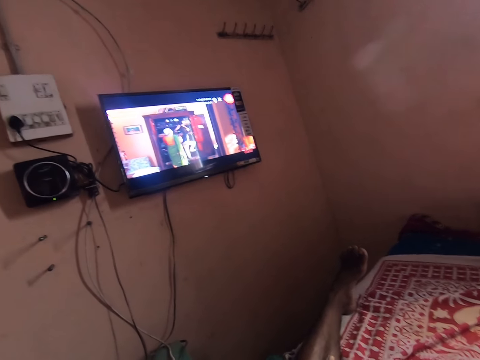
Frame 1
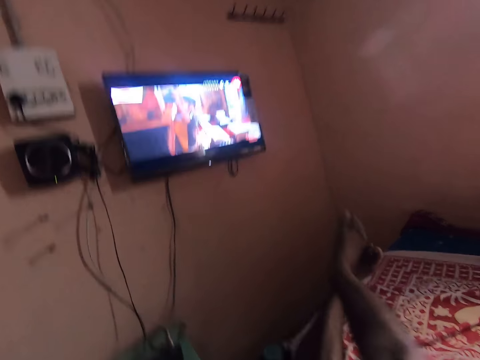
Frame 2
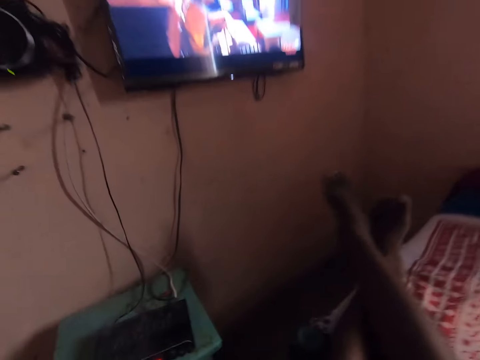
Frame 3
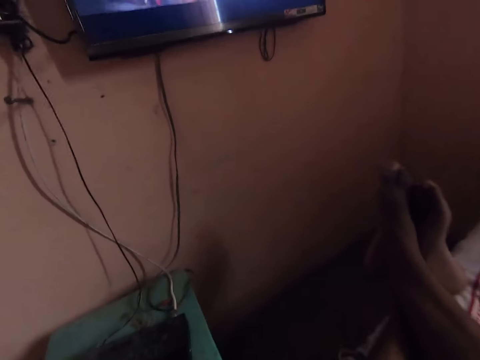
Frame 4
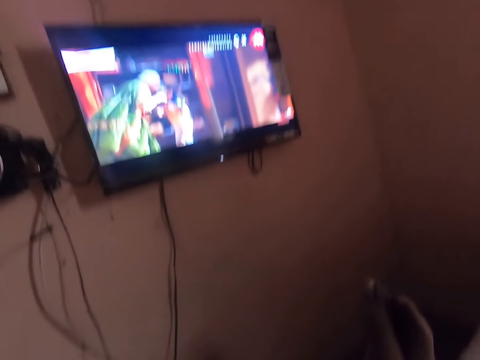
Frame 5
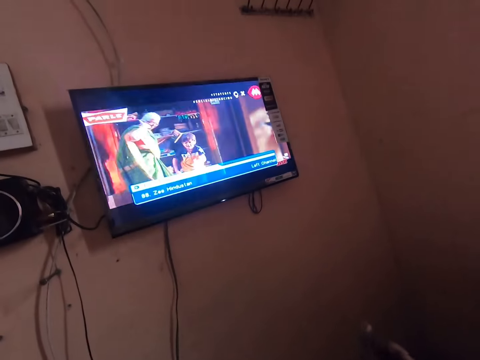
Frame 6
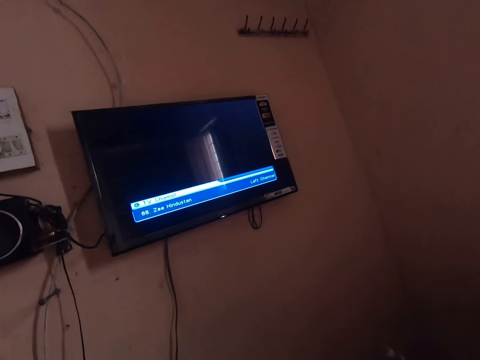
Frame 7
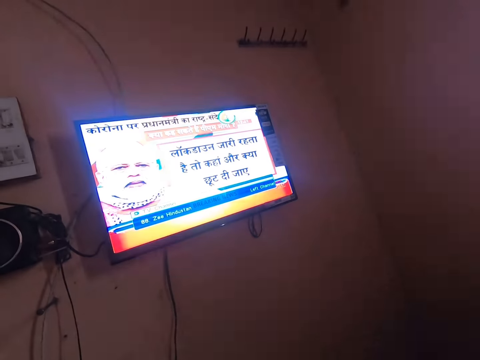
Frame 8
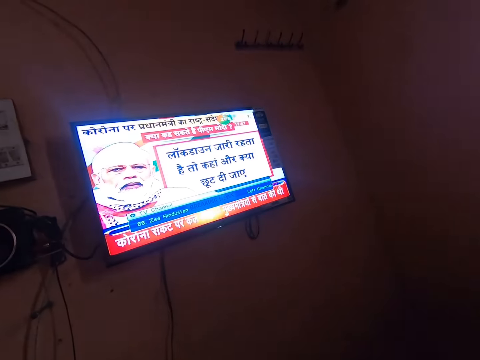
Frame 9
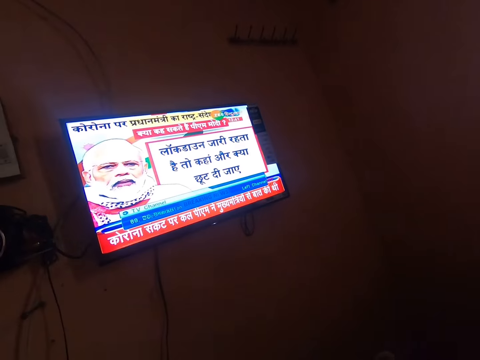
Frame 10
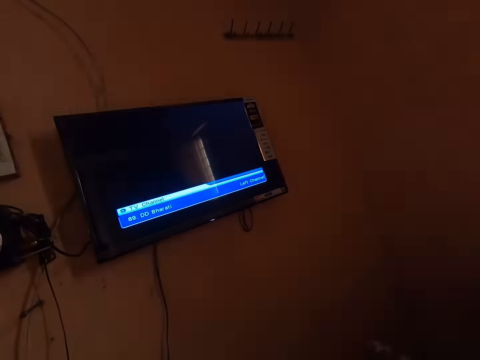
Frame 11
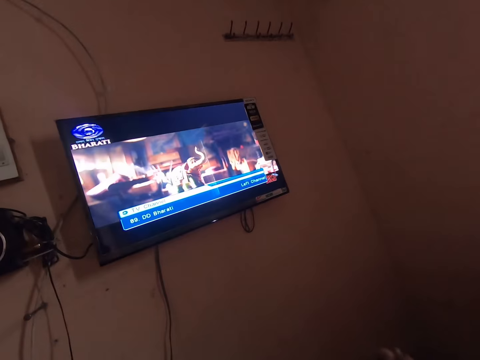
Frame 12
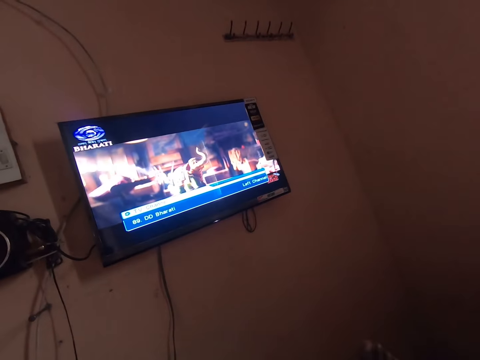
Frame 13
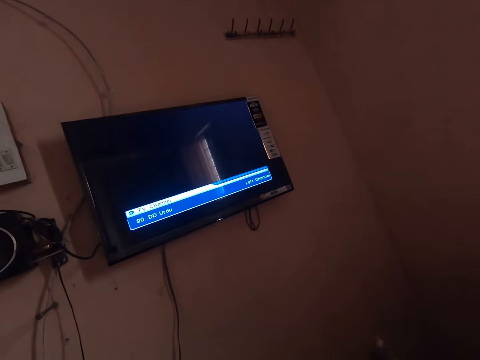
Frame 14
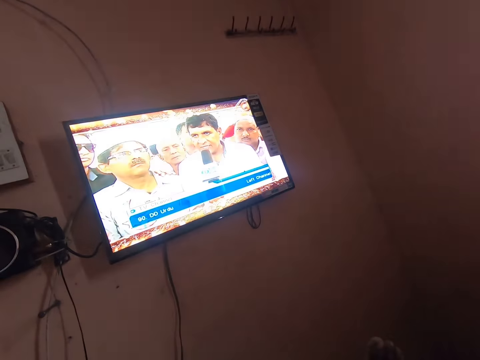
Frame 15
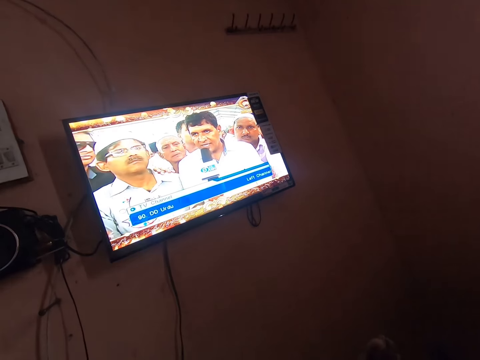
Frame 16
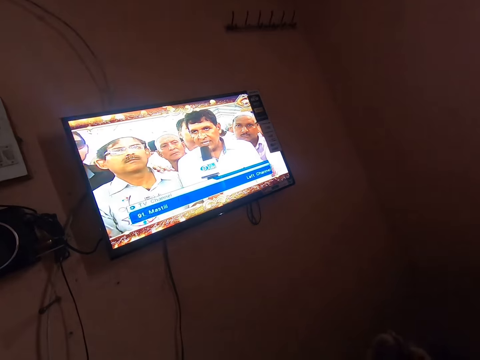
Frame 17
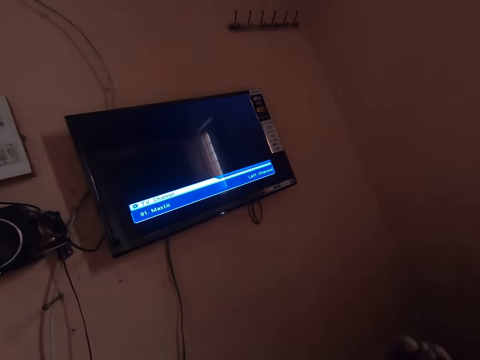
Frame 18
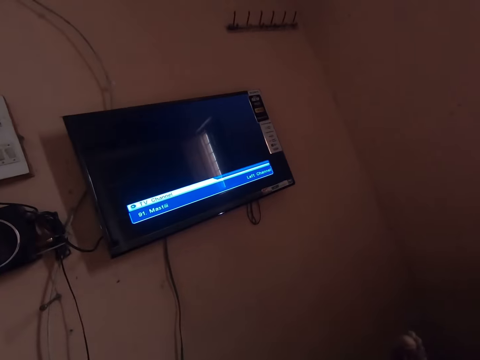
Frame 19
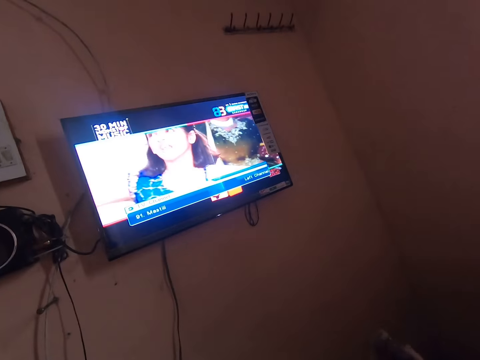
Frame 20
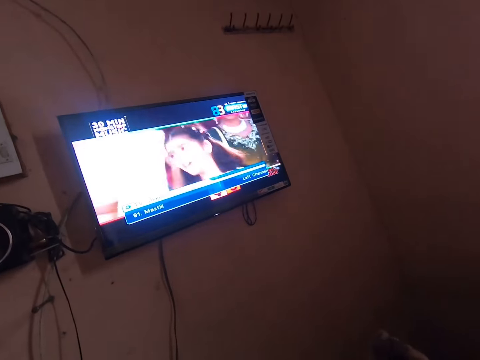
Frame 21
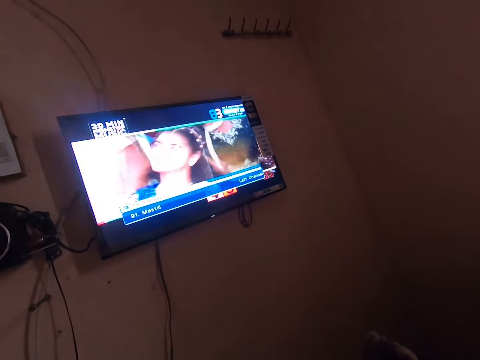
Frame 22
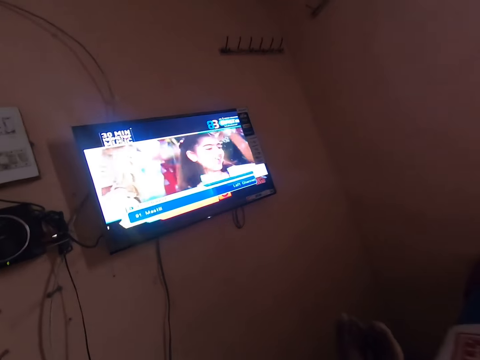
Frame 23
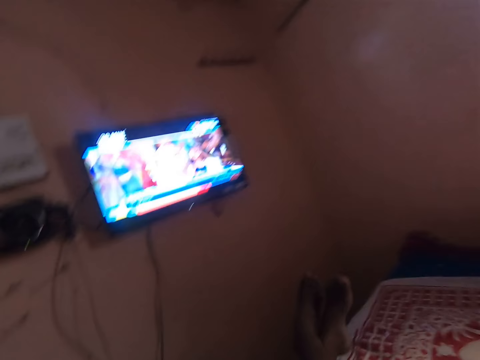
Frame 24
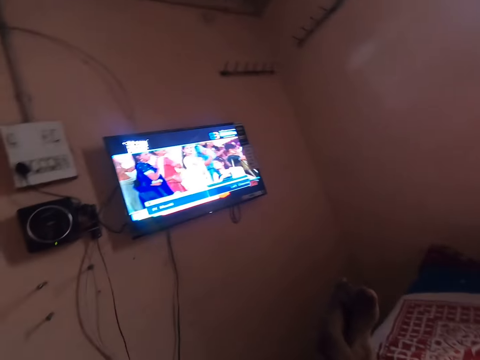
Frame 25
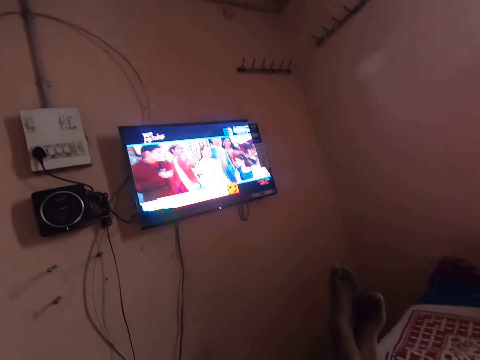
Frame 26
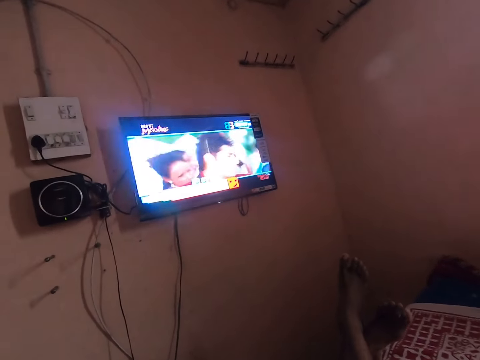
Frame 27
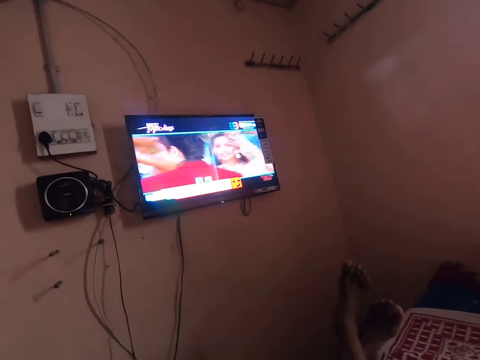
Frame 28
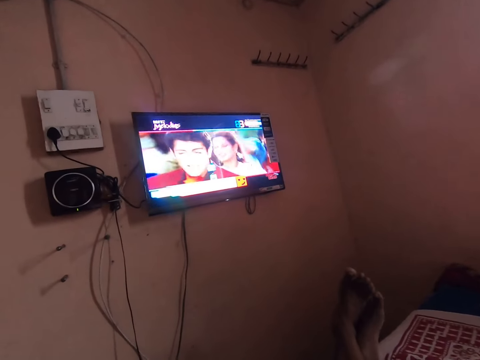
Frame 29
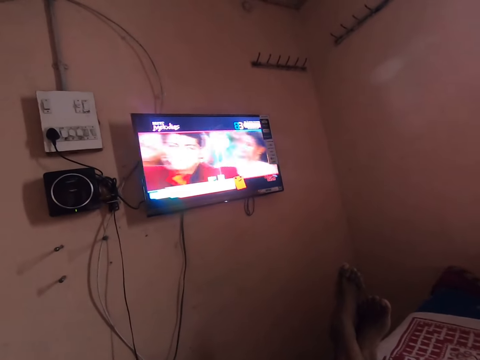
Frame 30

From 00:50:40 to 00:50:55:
The camera wearer puts his right leg on his left leg. He switches the channel repeatedly.

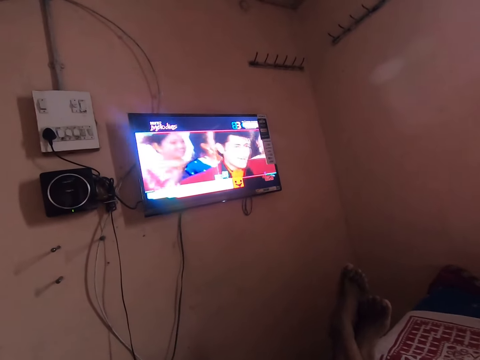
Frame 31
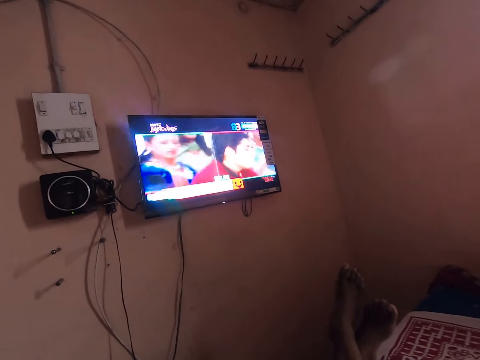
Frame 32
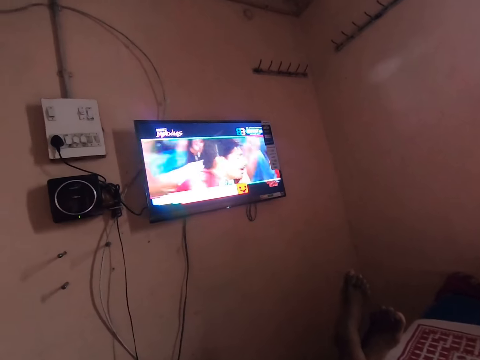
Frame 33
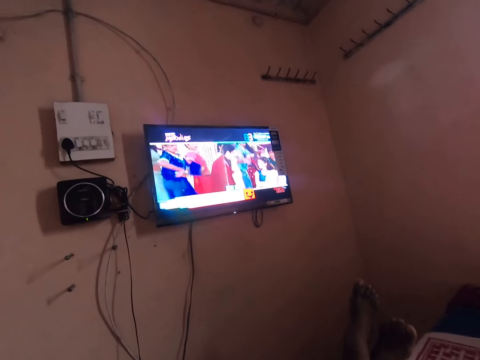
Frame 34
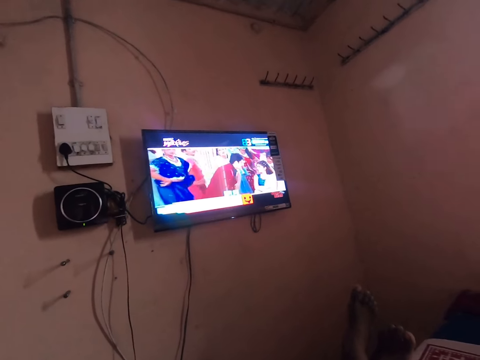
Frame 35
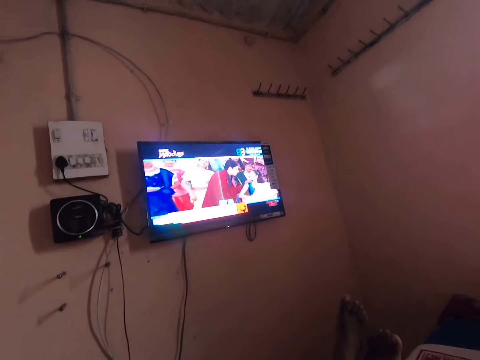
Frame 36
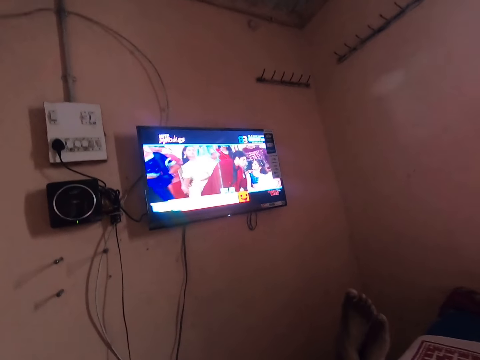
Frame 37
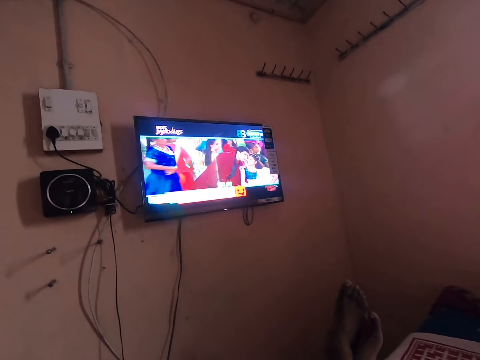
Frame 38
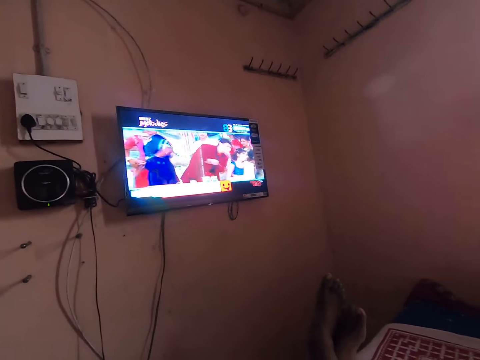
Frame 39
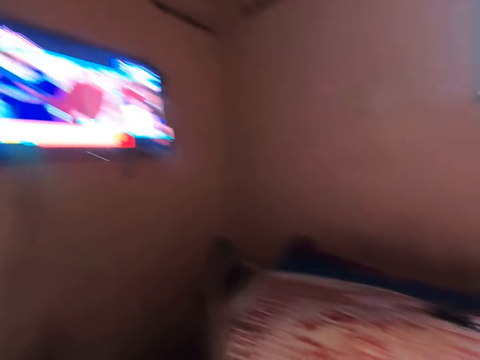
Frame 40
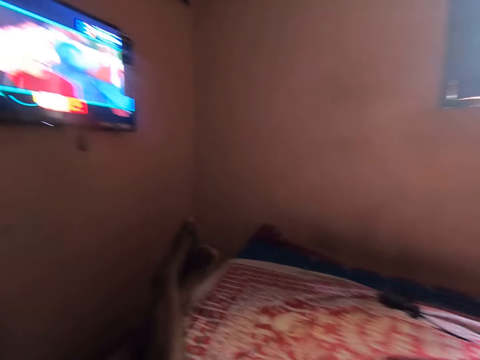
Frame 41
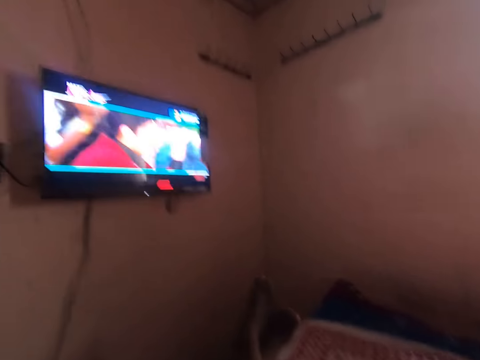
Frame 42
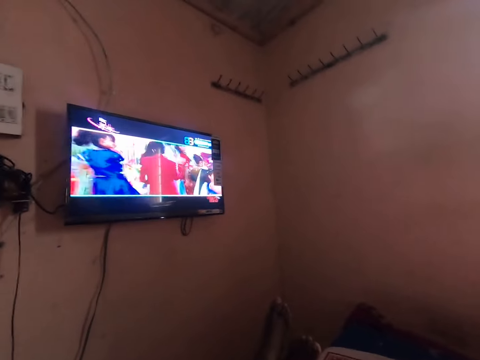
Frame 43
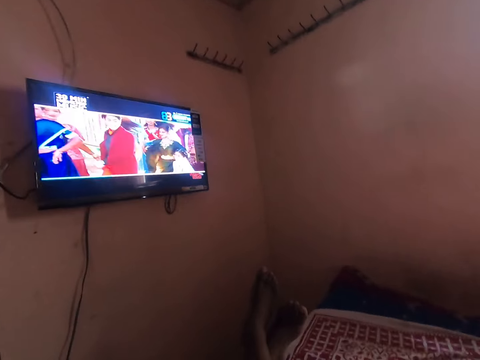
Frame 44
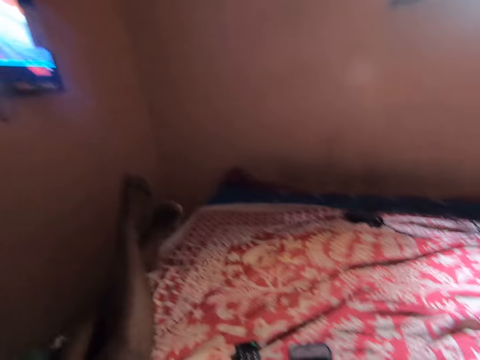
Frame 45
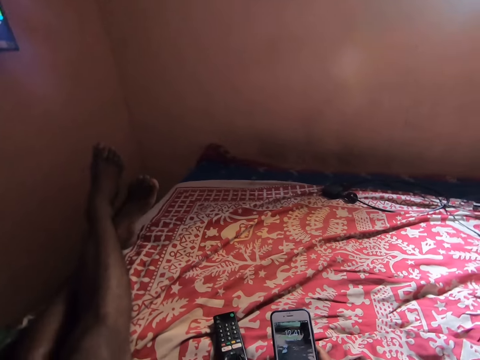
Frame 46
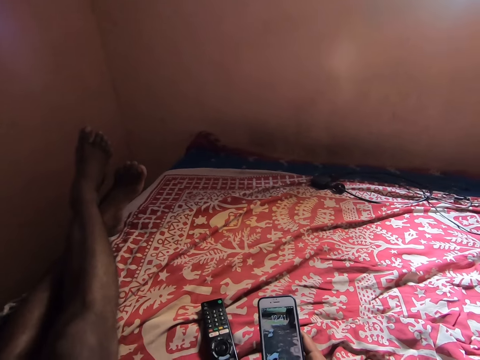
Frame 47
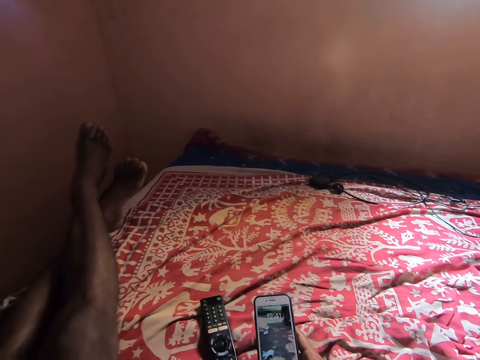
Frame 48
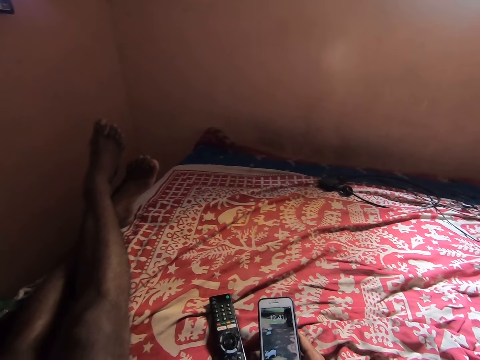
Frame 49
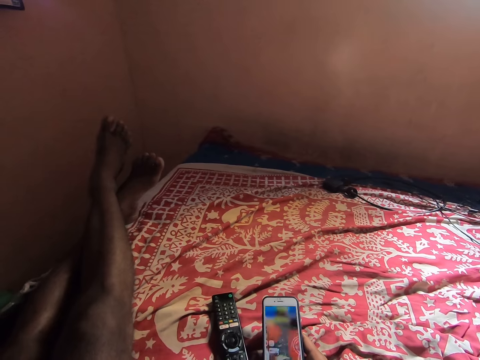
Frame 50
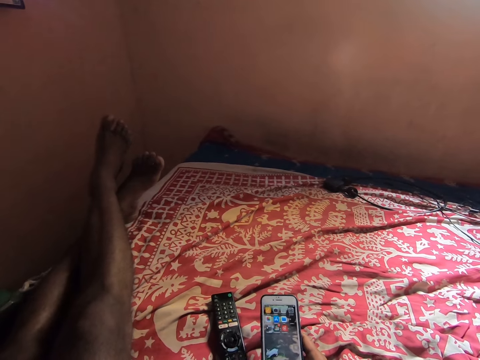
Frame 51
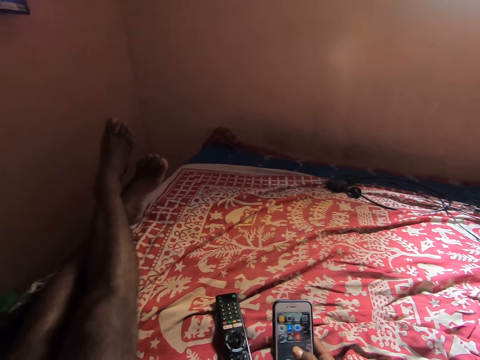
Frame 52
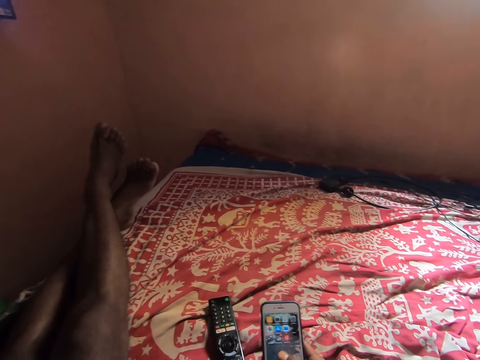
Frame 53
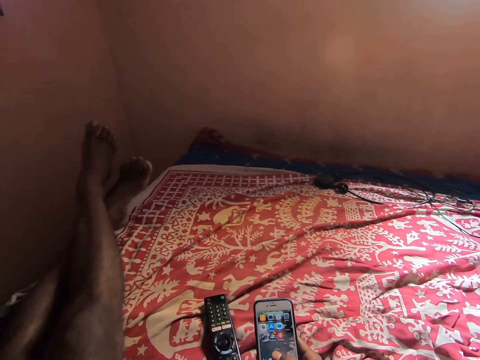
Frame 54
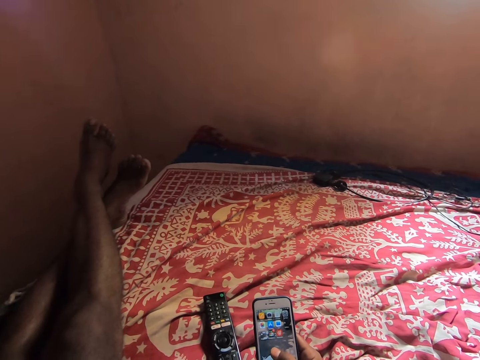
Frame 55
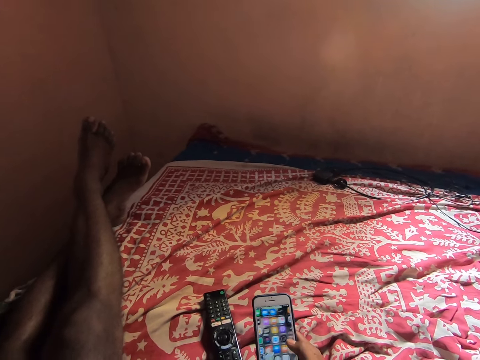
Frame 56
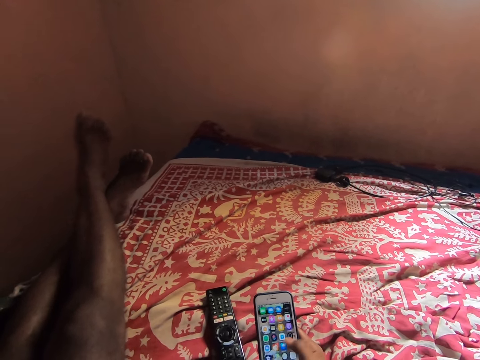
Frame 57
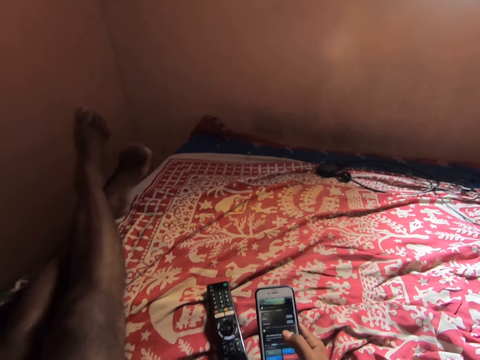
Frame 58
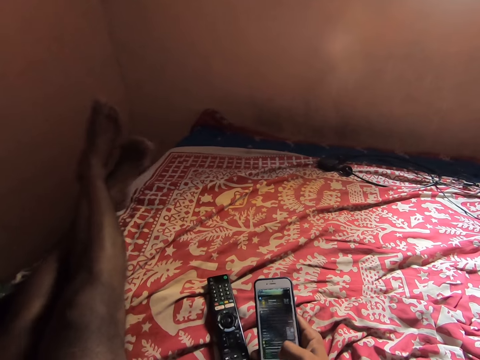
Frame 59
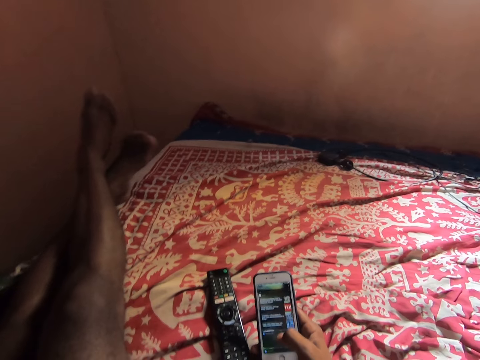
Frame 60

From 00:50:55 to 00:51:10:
The camera wearer presses an iPhone with his right hand.
